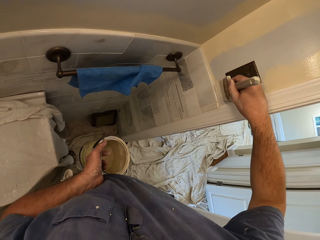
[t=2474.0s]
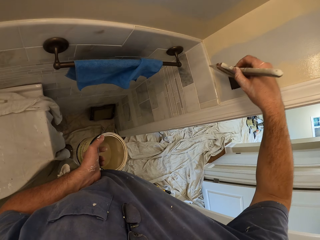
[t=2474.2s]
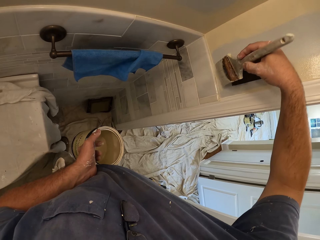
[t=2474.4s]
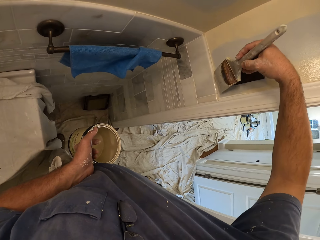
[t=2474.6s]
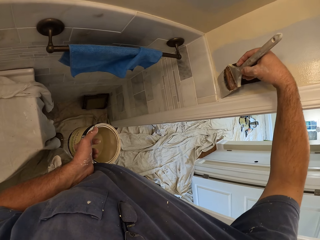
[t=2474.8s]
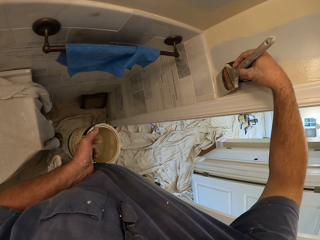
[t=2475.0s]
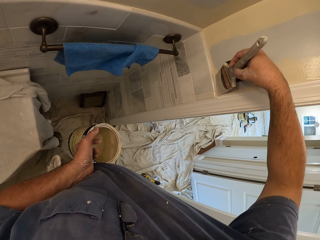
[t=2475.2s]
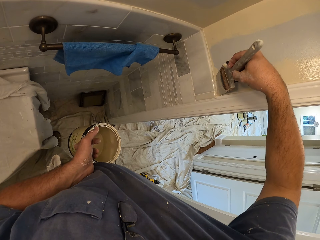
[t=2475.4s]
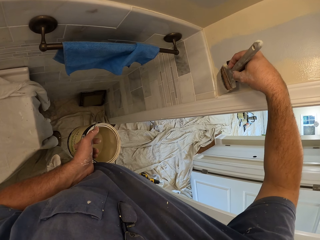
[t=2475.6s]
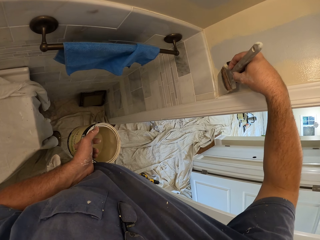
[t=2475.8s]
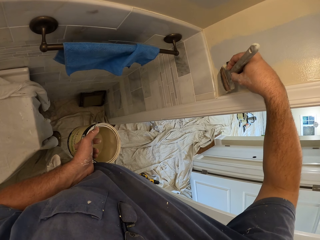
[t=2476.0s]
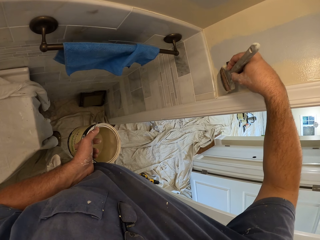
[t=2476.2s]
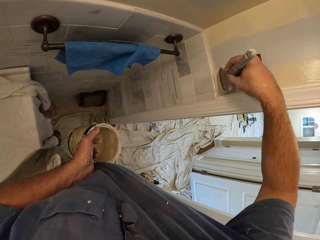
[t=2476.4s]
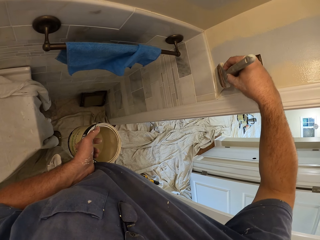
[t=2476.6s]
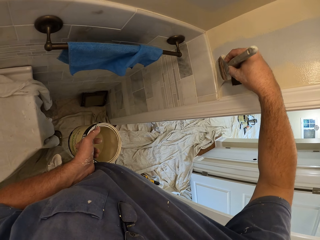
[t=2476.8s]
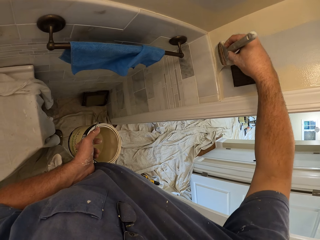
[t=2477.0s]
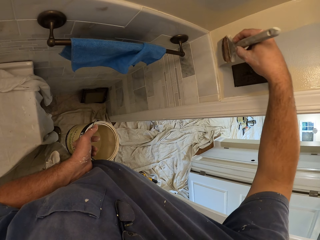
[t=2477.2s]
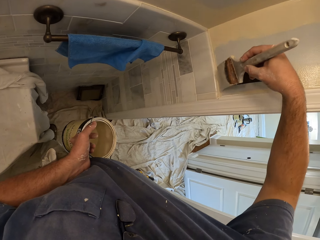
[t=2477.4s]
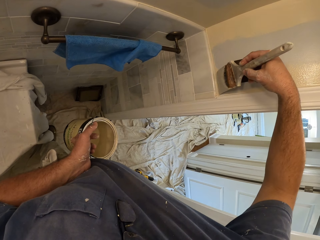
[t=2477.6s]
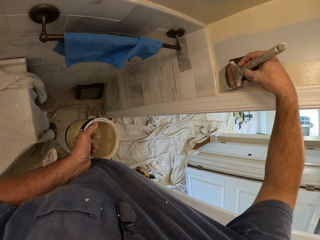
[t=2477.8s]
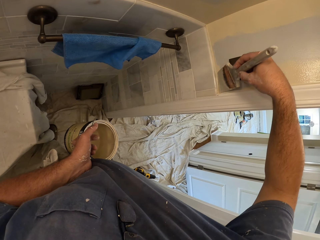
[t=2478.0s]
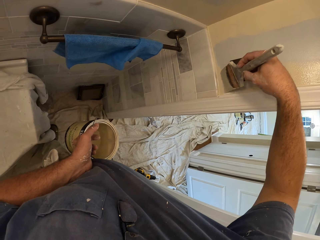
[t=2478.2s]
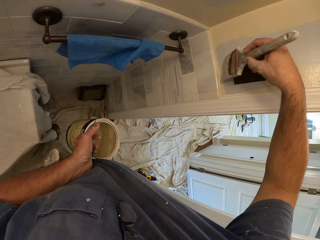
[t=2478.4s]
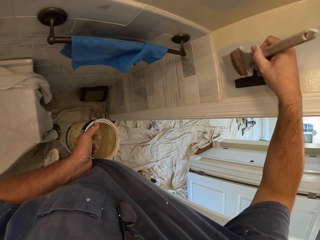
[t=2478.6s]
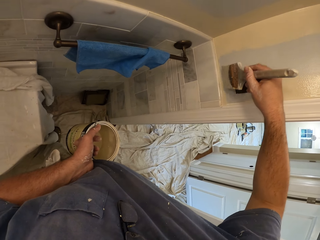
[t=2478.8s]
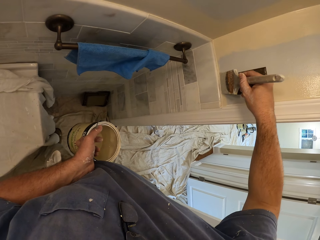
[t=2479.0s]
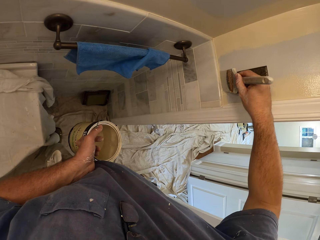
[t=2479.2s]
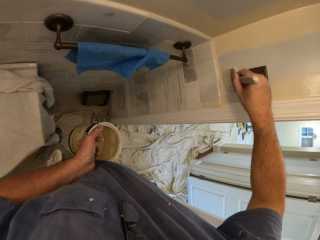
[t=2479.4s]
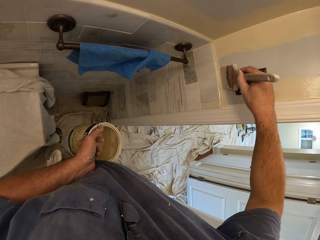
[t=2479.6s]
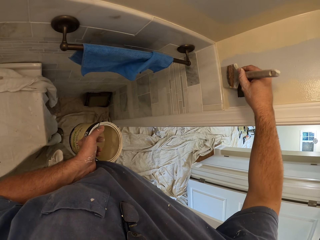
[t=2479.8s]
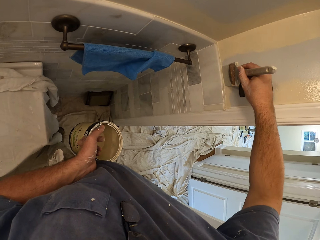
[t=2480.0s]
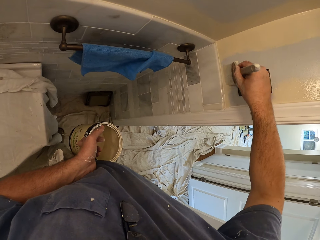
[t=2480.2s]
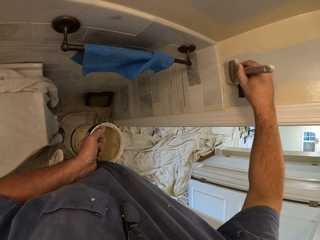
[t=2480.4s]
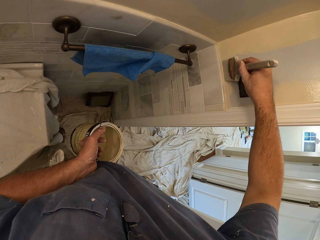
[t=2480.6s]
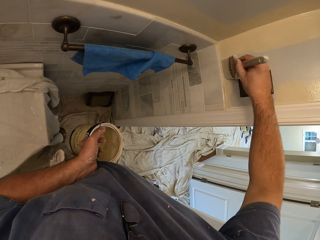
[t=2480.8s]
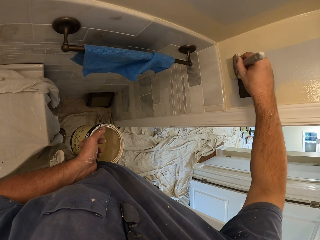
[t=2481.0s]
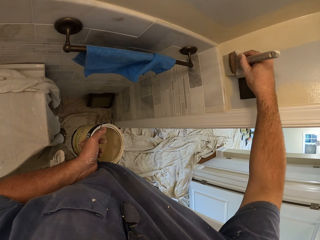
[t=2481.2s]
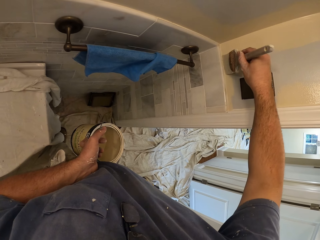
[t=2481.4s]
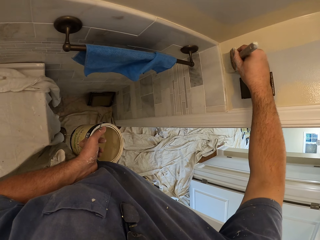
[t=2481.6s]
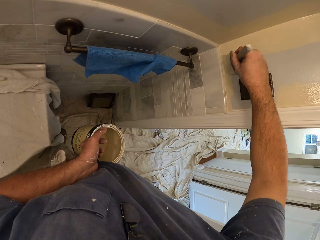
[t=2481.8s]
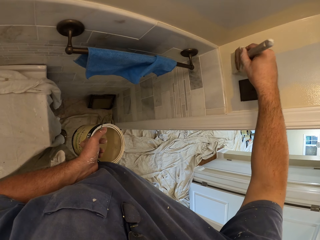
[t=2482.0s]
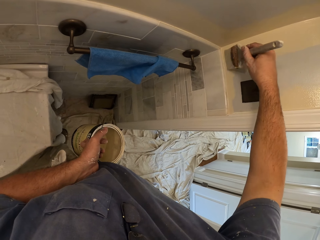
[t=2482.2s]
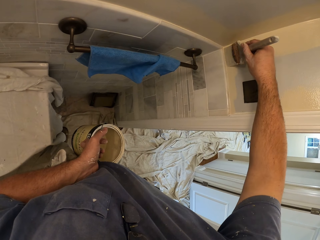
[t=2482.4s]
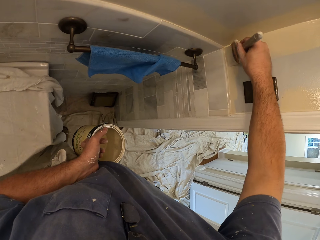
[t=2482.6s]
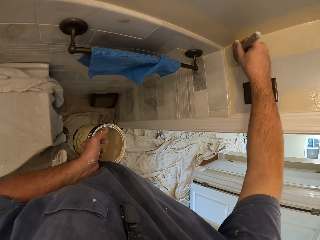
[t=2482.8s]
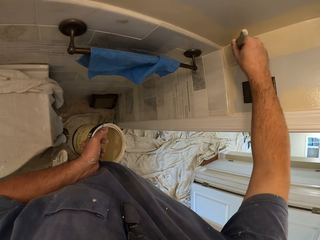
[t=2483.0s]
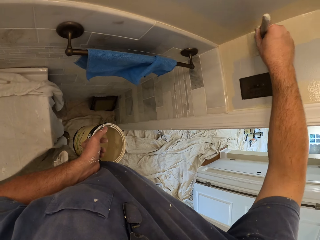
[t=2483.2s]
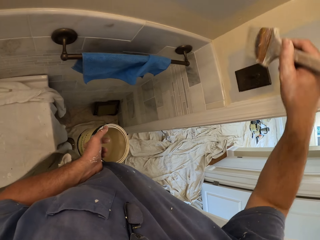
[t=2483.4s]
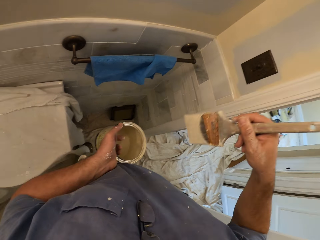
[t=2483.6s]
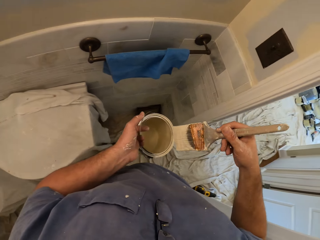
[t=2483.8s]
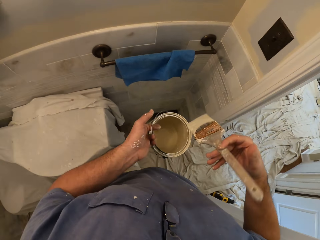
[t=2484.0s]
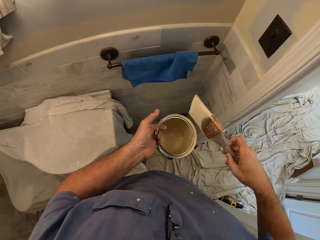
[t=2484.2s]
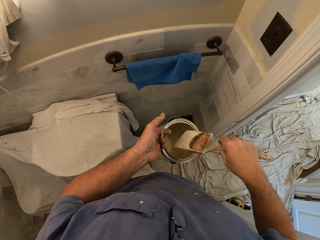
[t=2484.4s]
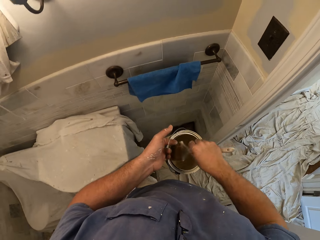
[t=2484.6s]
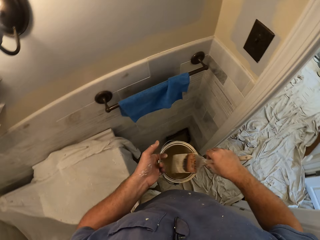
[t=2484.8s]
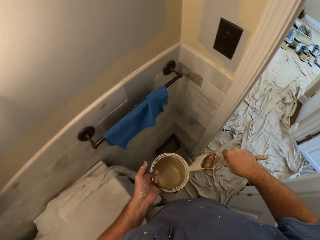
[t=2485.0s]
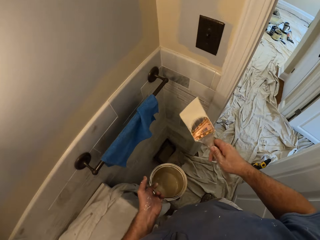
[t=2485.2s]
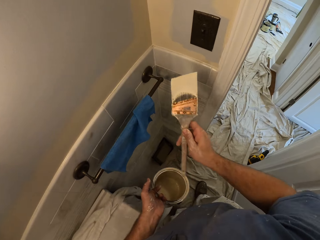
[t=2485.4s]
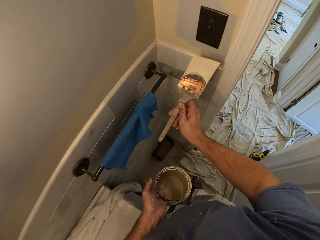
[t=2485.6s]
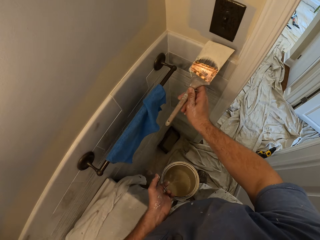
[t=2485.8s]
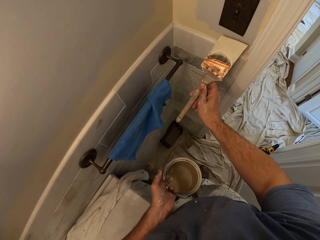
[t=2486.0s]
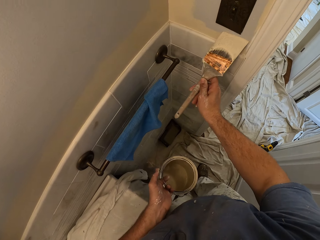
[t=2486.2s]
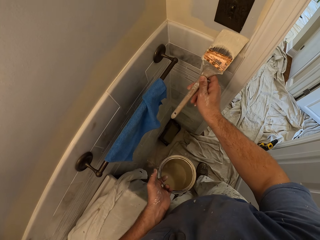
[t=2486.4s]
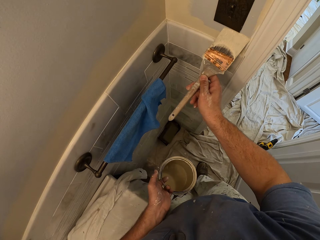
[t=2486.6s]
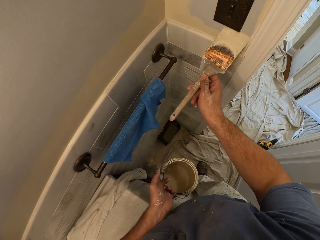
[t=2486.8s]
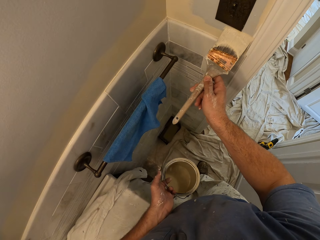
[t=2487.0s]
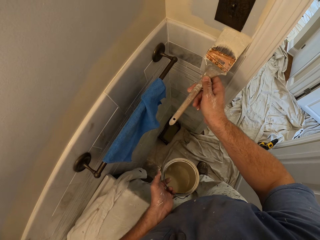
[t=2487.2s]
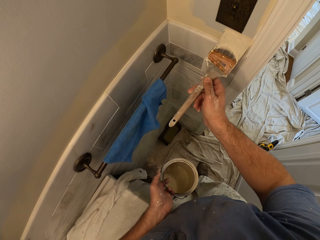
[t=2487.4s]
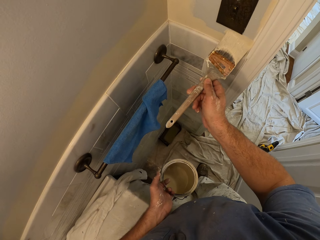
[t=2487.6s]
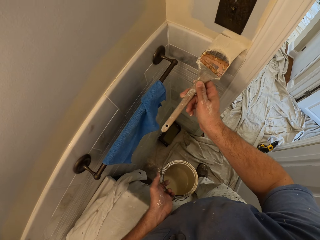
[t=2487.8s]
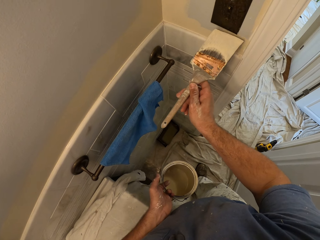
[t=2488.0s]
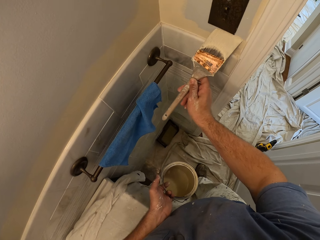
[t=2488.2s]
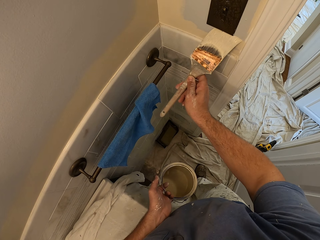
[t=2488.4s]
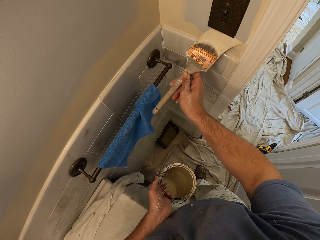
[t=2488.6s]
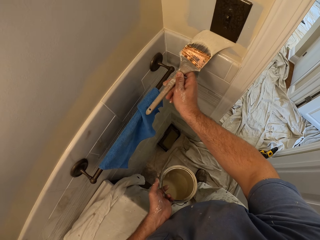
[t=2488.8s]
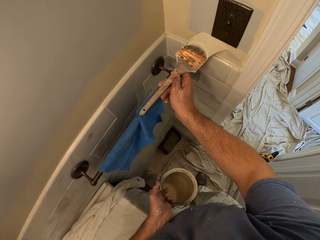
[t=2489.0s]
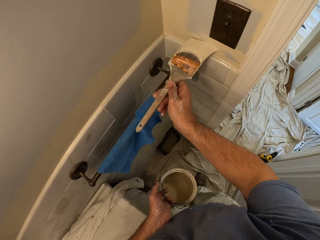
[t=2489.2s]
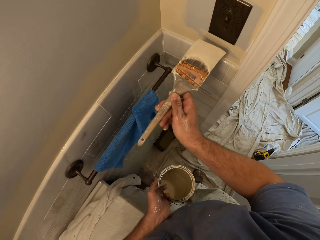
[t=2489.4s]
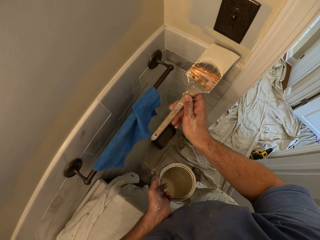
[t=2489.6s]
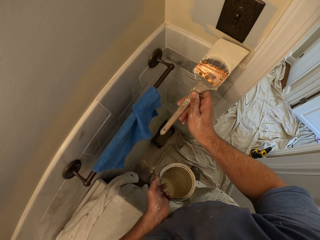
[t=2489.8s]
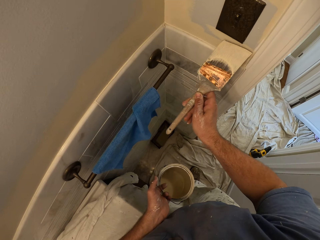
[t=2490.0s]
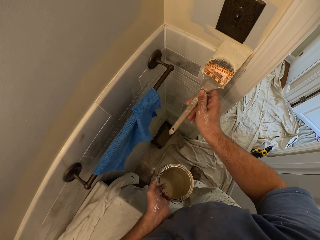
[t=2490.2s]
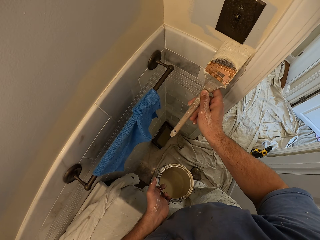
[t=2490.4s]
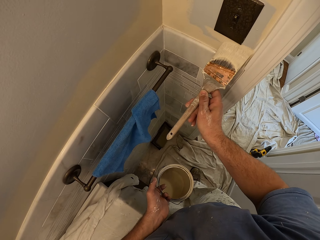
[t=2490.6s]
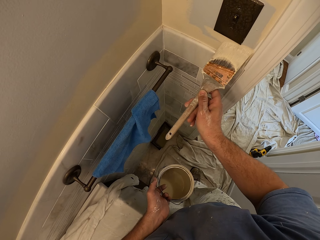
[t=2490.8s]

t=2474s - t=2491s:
The camera wearer dips the paint brush in the paint container. He paints the wall with the paint brush in his right hand.

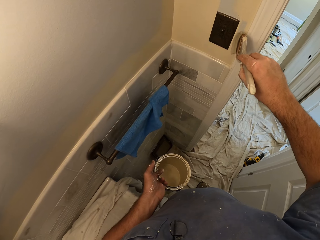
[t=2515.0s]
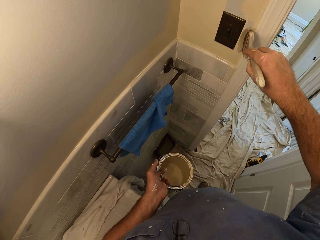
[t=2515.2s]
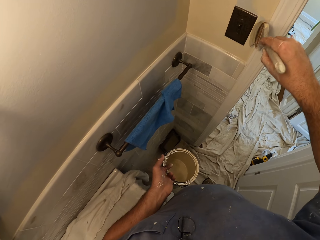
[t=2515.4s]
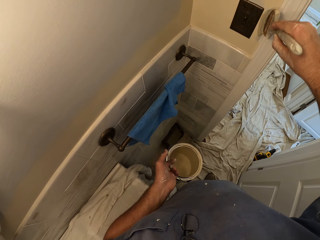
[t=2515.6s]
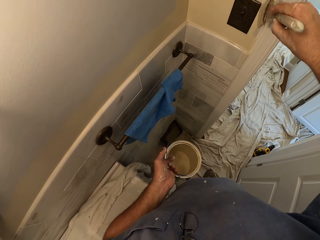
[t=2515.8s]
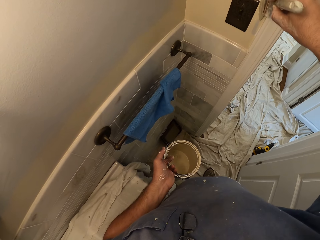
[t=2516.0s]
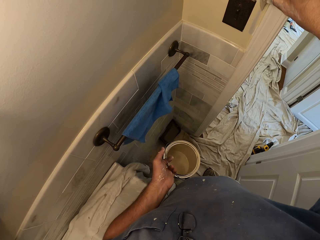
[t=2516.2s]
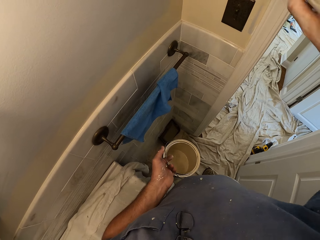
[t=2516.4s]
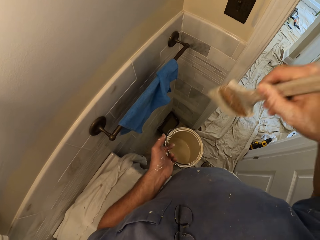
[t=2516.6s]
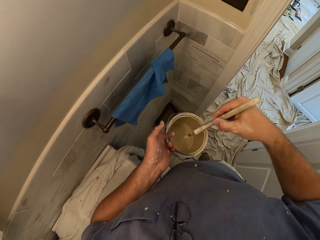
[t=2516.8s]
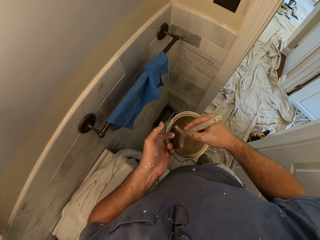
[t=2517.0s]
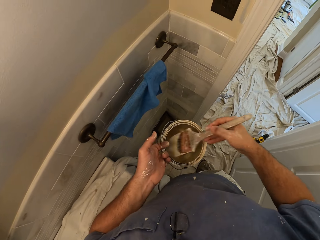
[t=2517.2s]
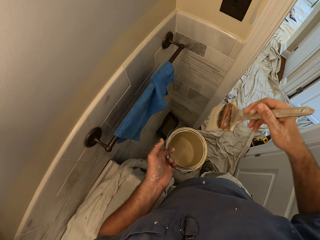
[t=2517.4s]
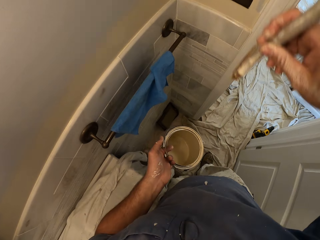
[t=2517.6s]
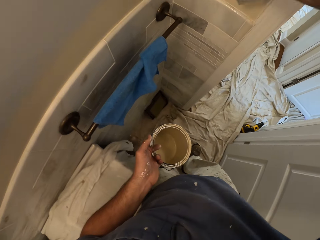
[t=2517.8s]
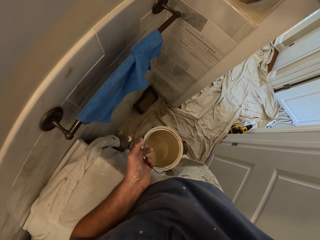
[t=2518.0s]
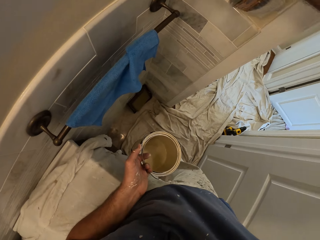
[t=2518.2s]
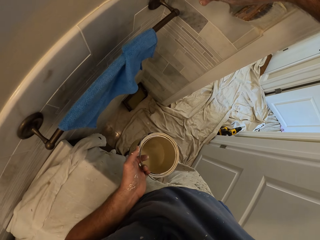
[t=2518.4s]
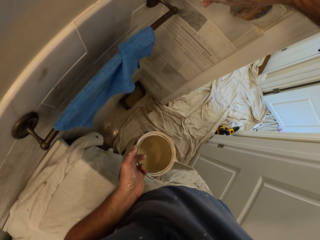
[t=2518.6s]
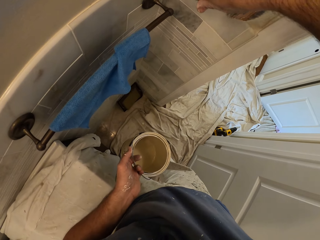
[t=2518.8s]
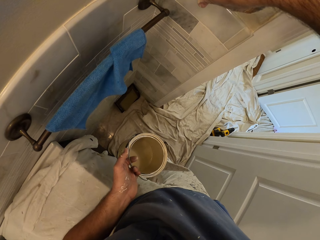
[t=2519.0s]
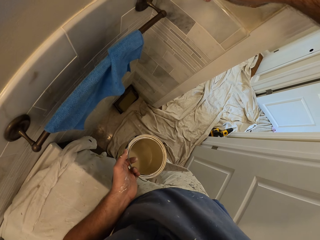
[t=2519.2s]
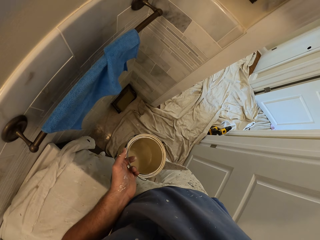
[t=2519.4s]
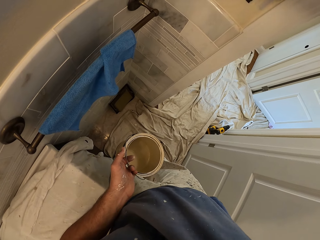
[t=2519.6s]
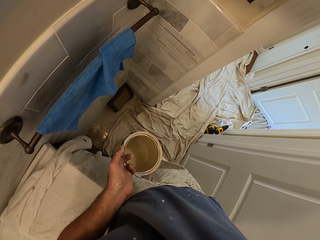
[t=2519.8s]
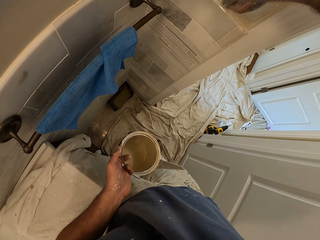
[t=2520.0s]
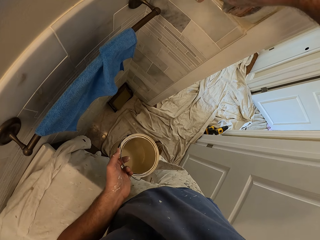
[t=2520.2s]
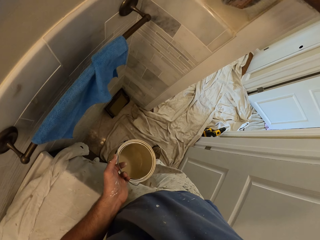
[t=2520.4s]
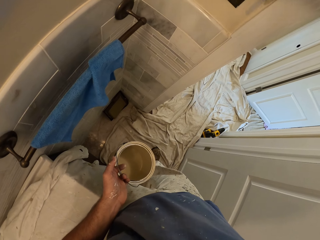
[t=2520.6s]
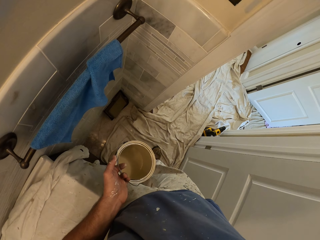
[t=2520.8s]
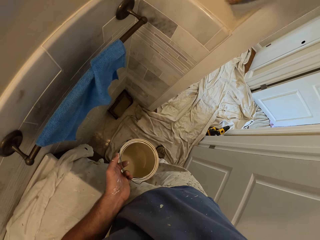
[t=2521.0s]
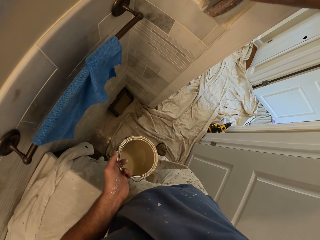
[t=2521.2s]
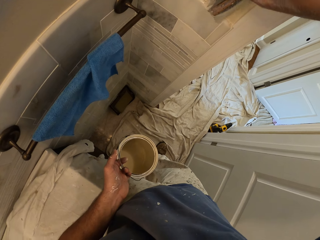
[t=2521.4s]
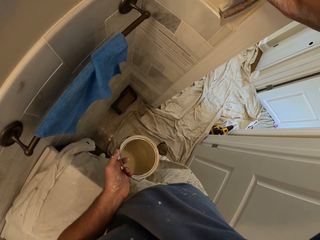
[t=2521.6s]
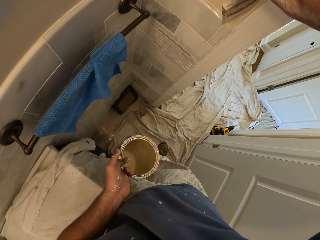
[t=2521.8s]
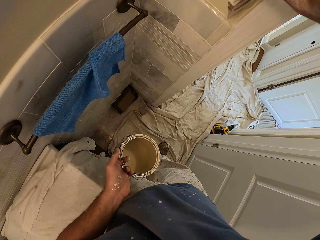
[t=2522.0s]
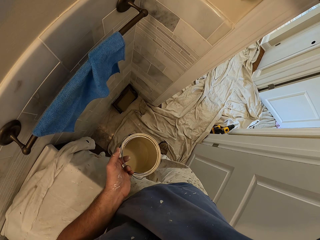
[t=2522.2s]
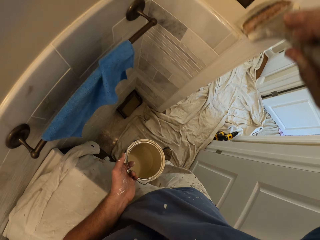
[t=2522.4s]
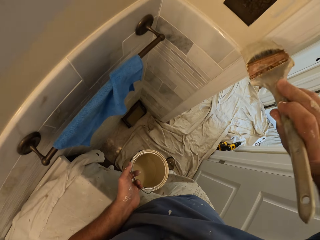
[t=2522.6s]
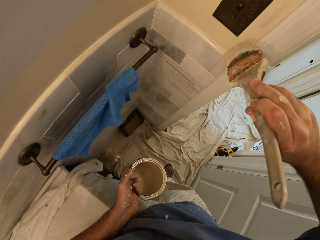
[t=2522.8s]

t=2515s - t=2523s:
The camera wearer dips the paint brush in the paint container. He paints the wall with the paint brush in his right hand.
